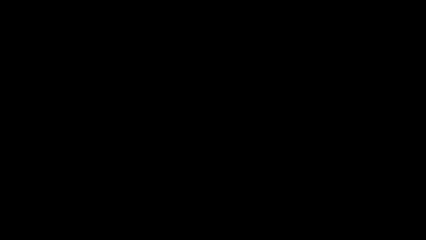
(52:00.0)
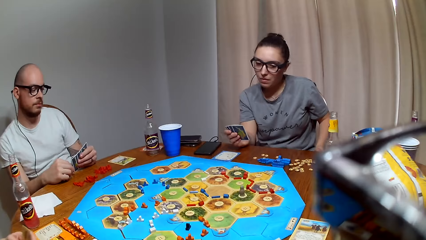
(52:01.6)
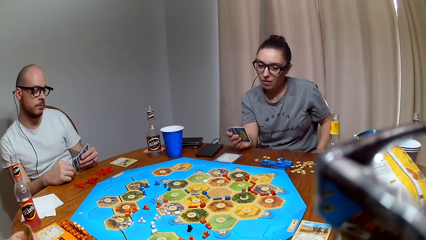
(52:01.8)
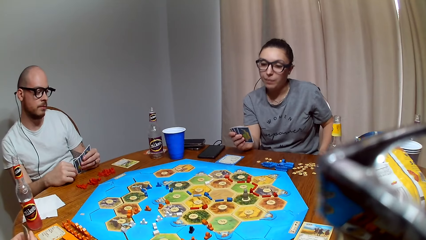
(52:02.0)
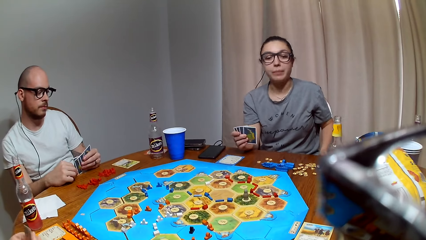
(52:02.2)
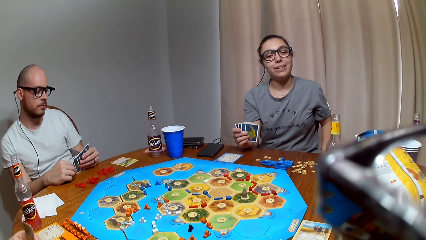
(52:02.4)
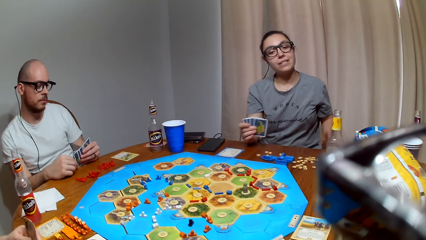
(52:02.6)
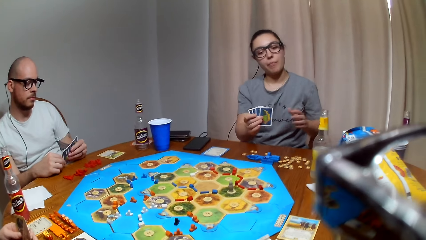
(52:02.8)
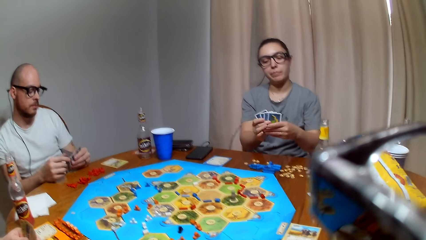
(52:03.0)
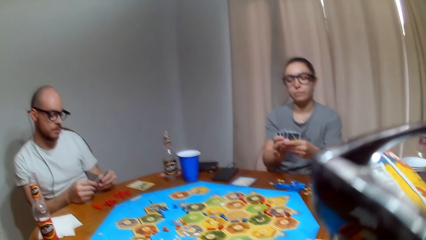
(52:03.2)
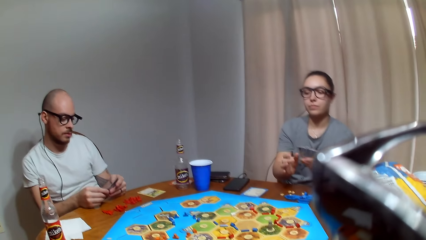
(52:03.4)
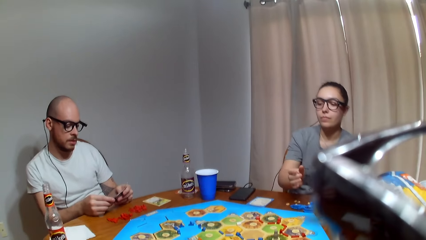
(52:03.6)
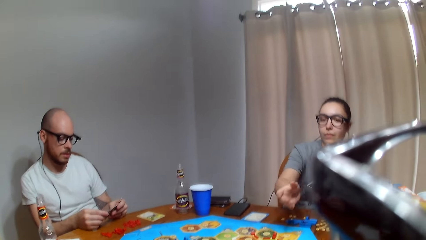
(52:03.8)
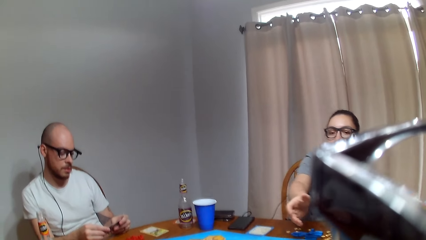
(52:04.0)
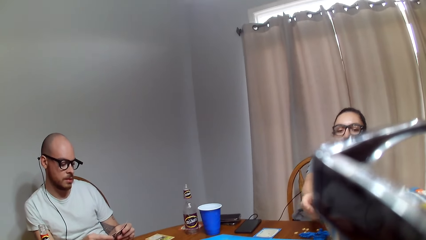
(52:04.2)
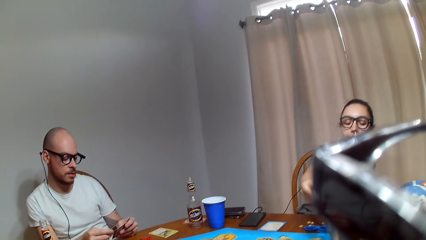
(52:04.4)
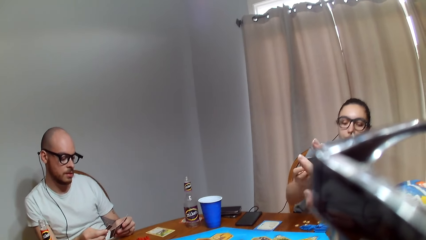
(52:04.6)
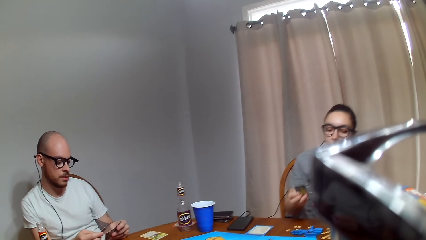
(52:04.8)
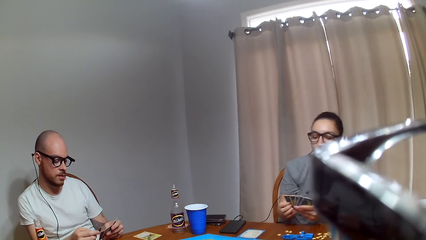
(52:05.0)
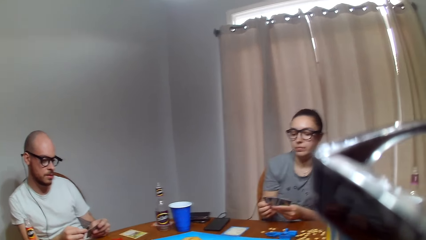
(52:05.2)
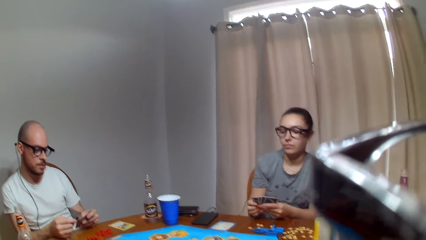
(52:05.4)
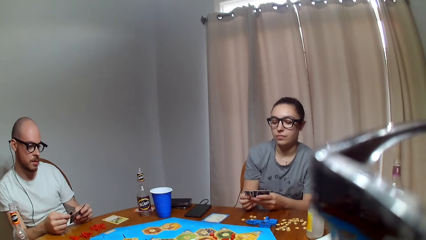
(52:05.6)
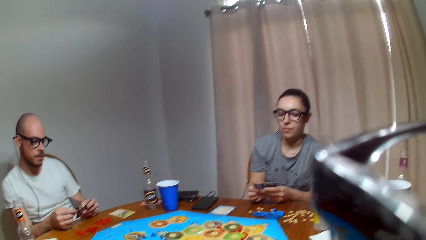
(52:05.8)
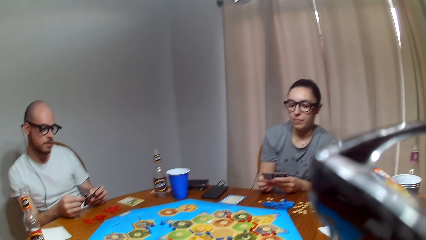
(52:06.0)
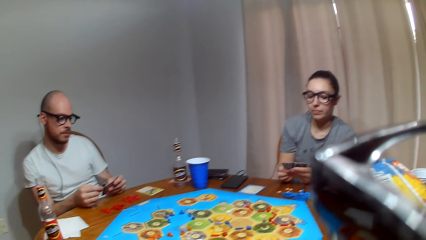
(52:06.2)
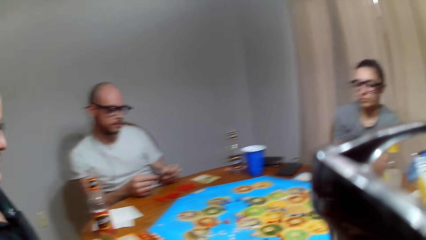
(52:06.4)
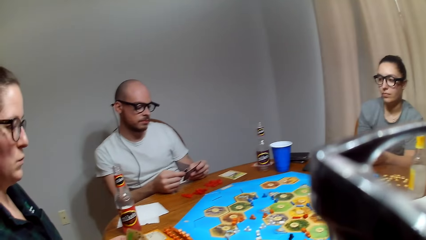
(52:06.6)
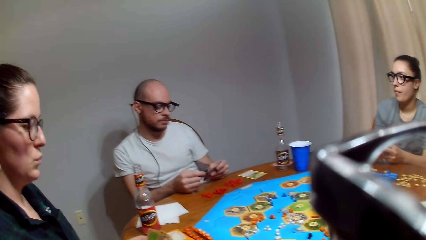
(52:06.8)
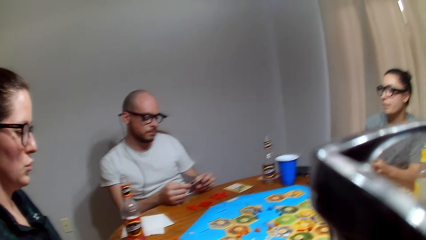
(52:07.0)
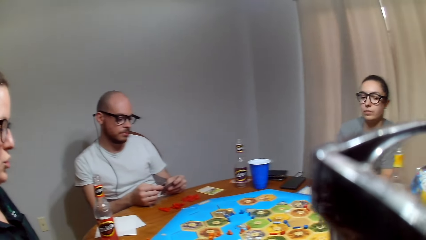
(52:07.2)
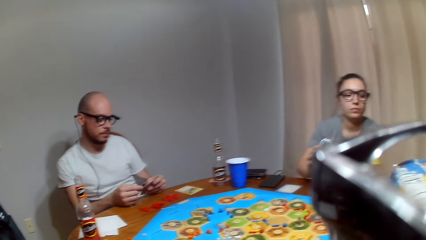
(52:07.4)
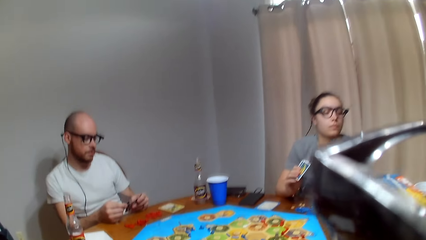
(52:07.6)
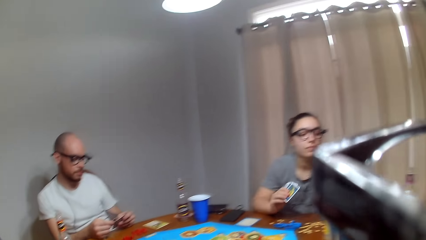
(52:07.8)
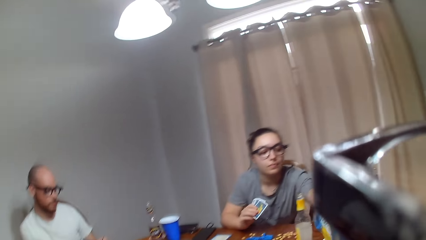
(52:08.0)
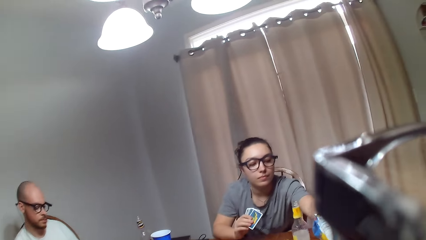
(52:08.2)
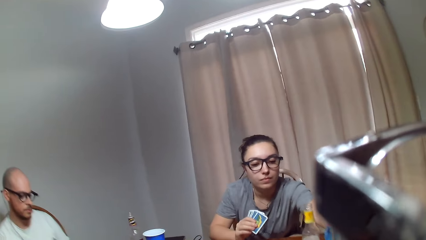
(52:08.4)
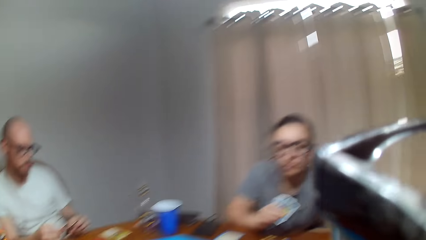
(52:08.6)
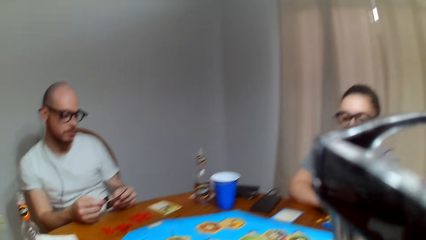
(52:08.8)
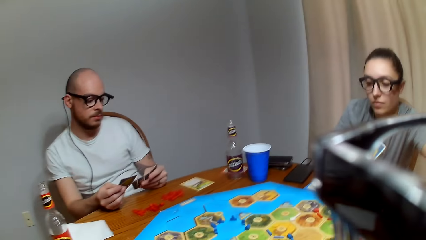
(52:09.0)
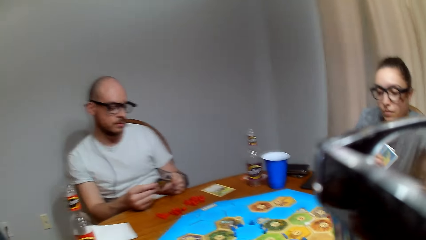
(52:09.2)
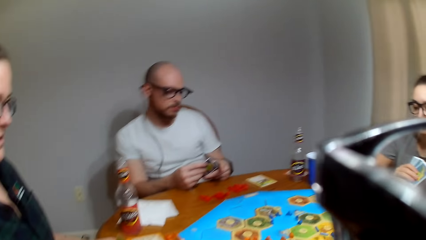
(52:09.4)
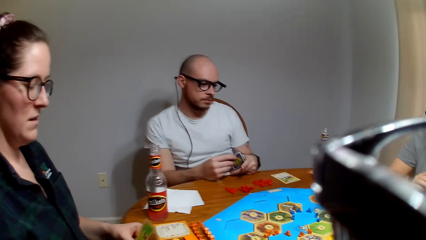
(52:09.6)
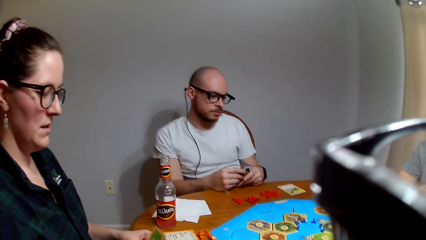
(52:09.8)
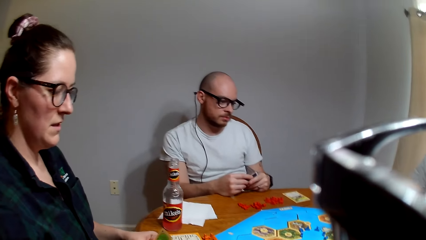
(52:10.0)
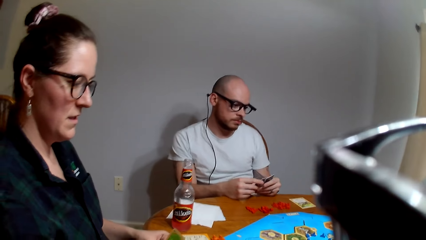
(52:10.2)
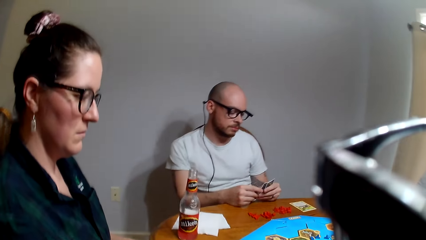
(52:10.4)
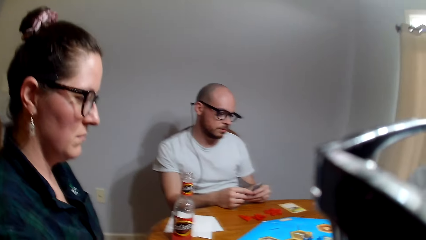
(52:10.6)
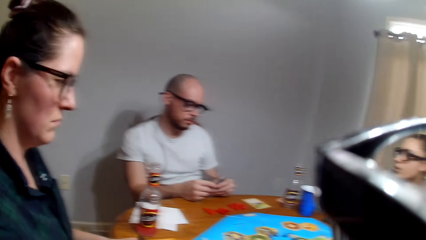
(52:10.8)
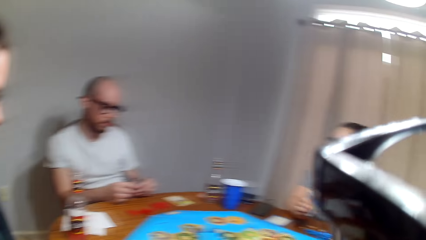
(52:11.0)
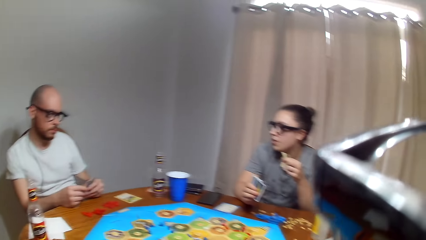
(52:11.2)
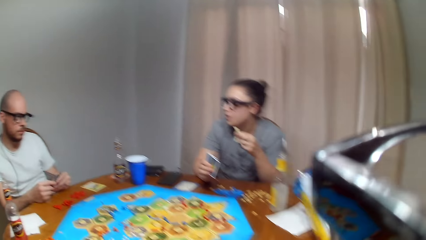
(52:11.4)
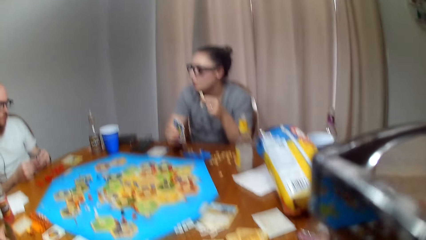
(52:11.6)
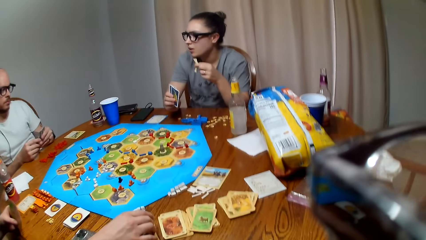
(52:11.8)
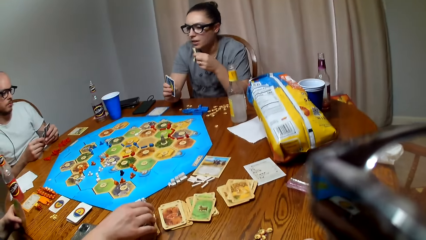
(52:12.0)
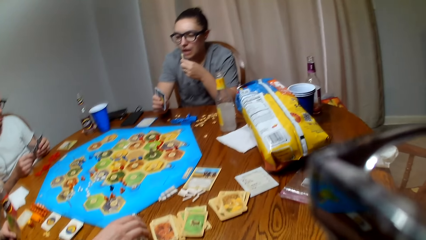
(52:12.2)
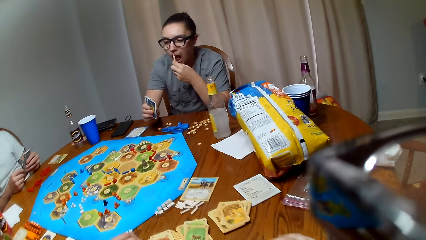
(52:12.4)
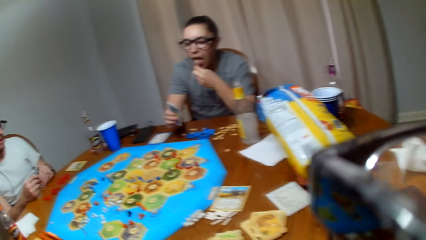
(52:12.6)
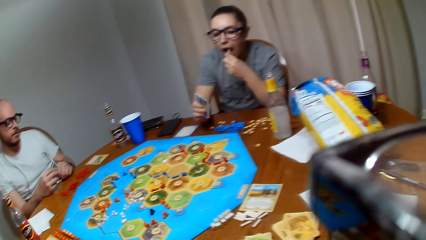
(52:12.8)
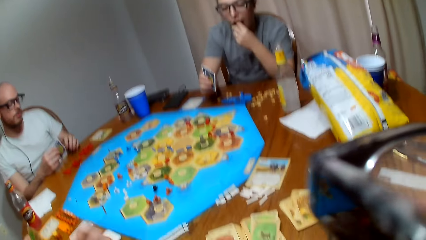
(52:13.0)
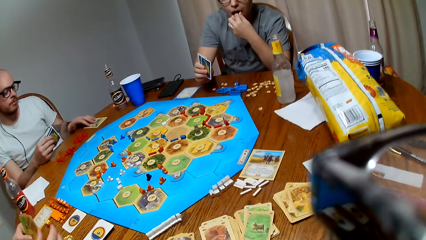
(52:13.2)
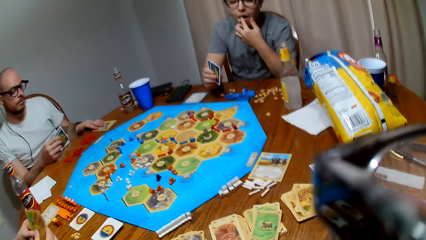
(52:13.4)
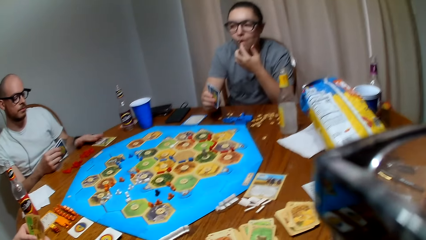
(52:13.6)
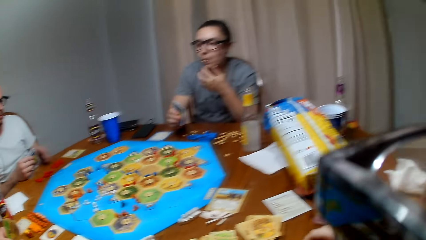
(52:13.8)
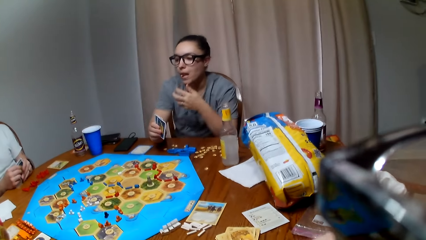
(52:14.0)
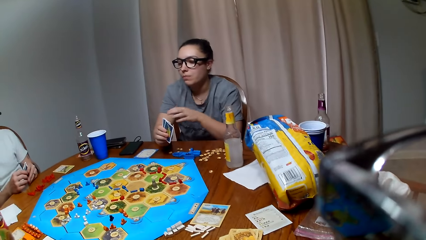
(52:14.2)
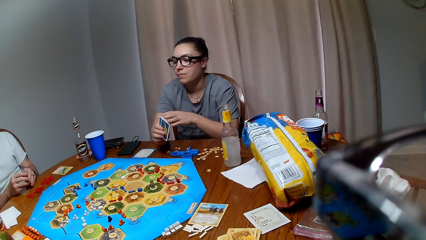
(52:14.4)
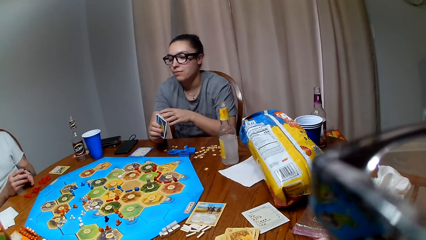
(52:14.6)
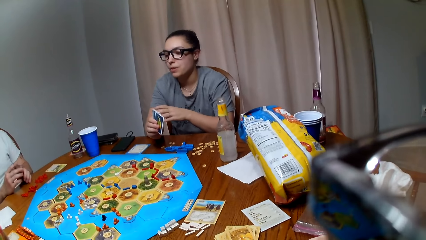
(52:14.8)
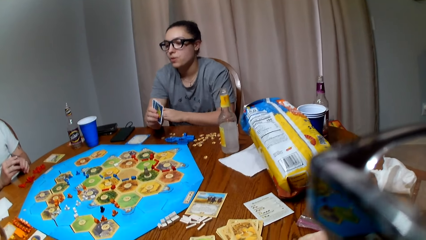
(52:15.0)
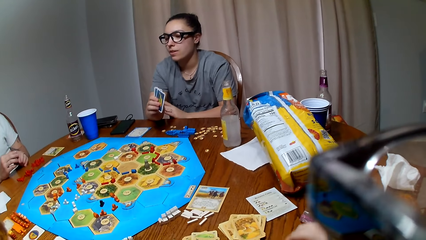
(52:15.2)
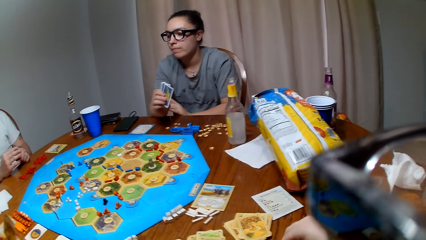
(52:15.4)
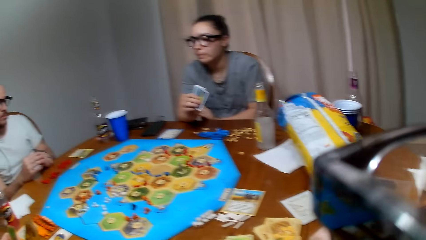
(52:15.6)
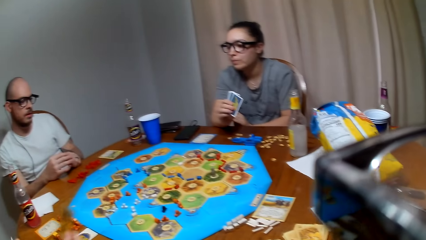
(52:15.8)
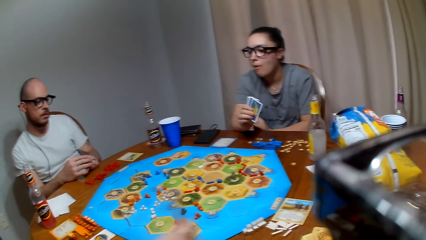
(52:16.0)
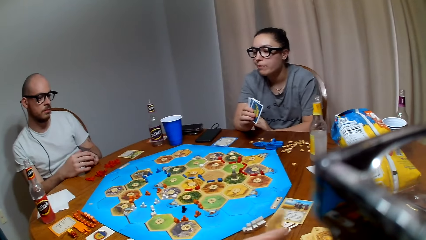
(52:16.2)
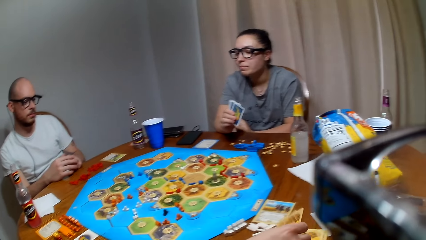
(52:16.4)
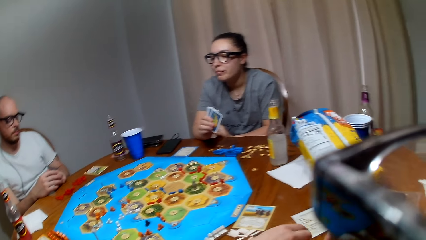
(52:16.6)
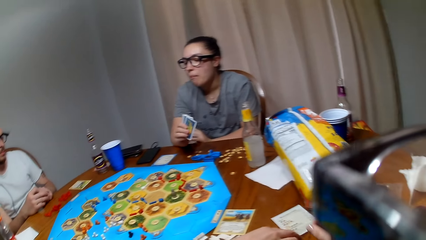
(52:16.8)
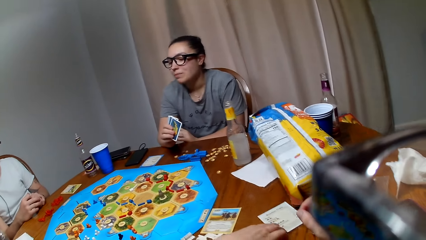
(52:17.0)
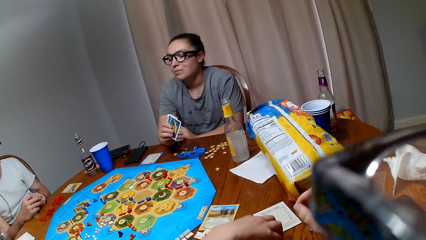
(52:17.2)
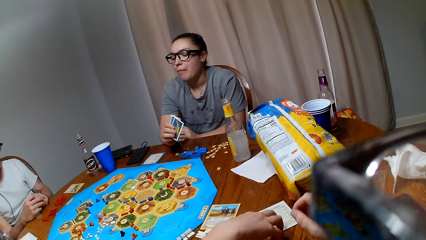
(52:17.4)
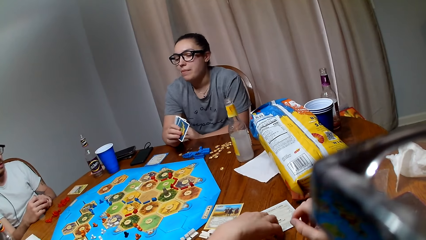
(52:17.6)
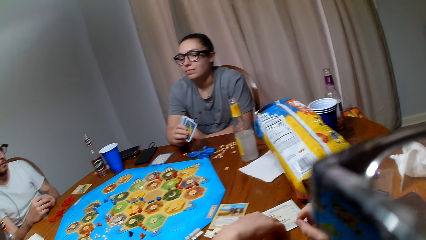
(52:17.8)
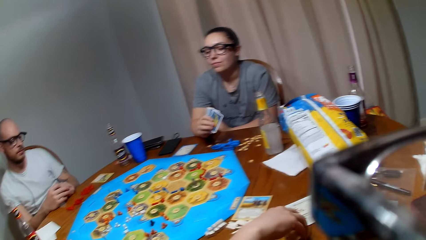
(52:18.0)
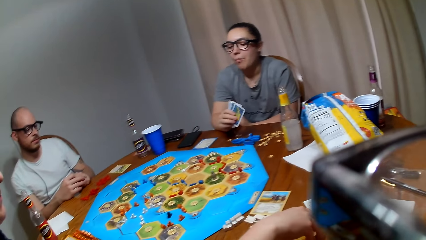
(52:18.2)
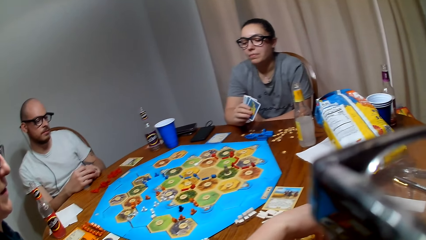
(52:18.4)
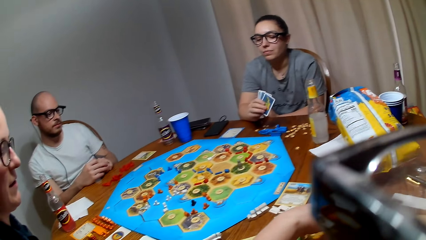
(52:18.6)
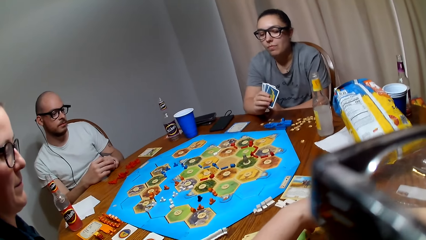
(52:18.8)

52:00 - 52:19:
The camera wearer gives a lady a card. The lady holds the card with both hands. The lady eats the snack. A man places a card on the table. Another lady places cards on the tables.
